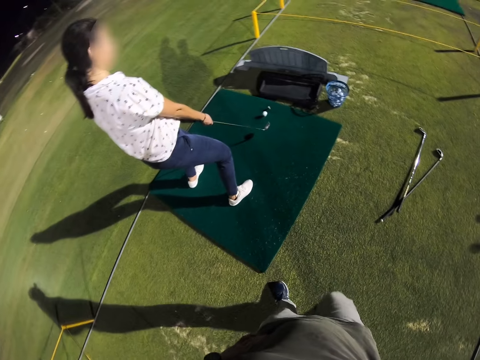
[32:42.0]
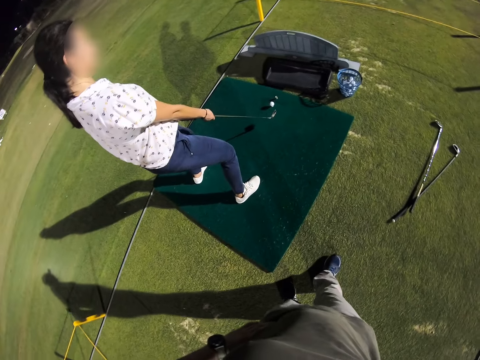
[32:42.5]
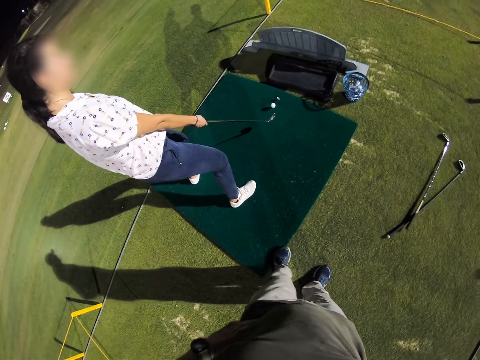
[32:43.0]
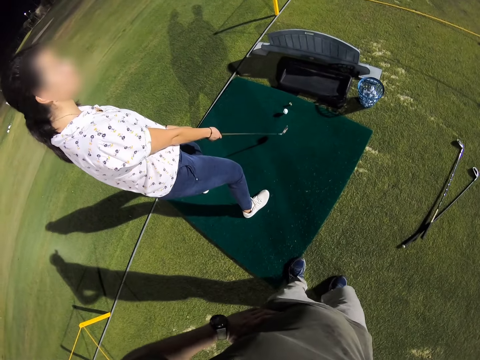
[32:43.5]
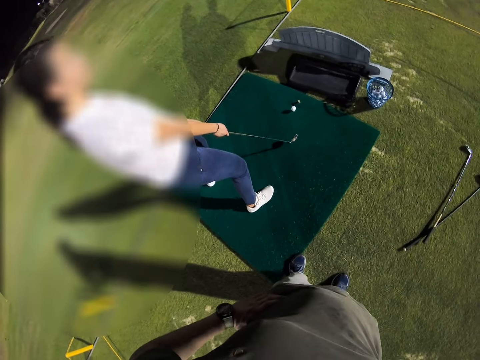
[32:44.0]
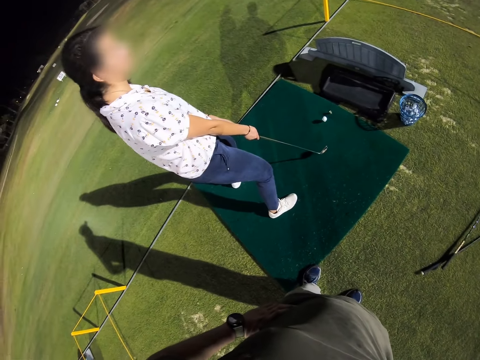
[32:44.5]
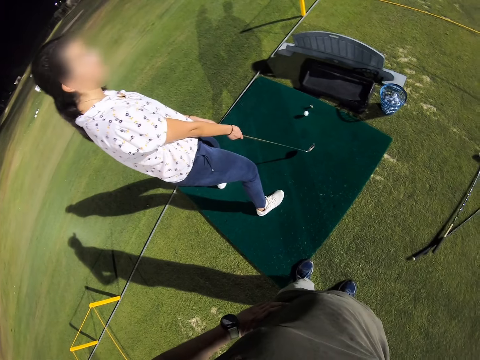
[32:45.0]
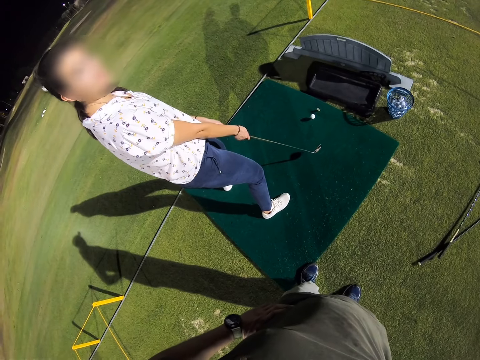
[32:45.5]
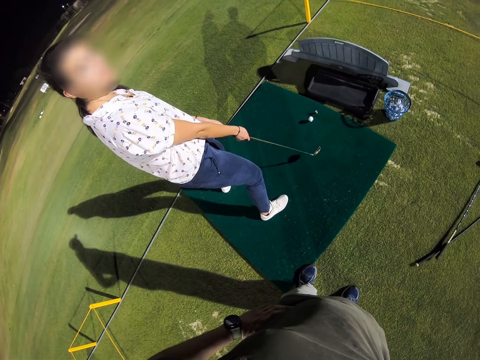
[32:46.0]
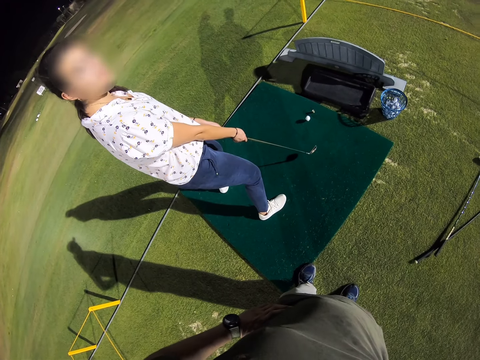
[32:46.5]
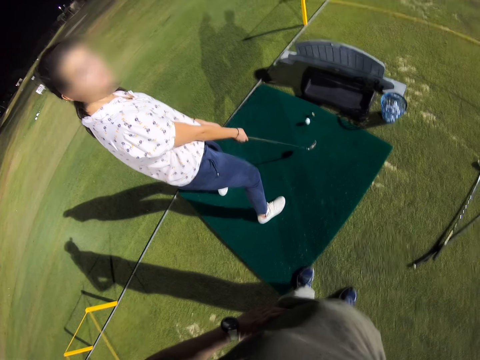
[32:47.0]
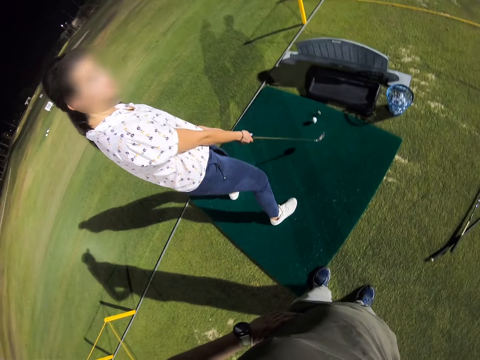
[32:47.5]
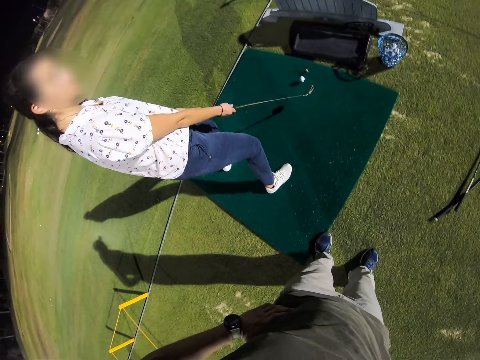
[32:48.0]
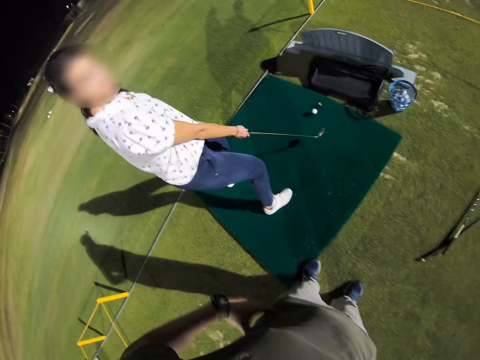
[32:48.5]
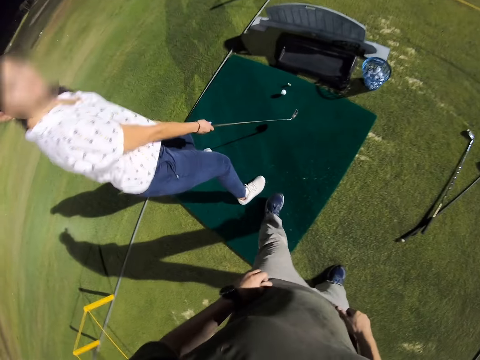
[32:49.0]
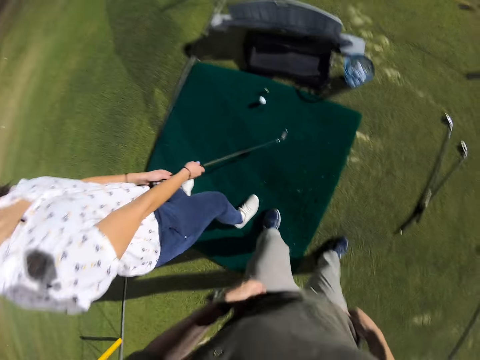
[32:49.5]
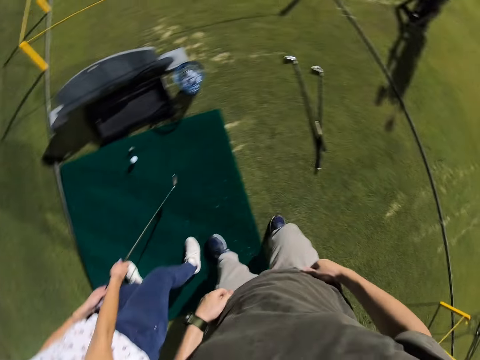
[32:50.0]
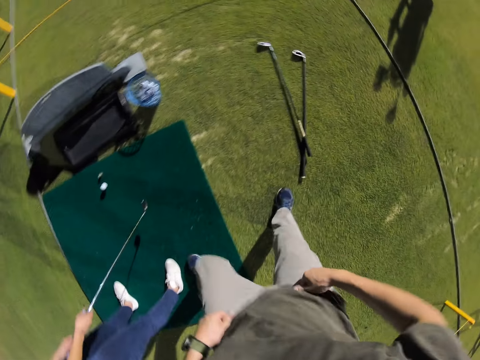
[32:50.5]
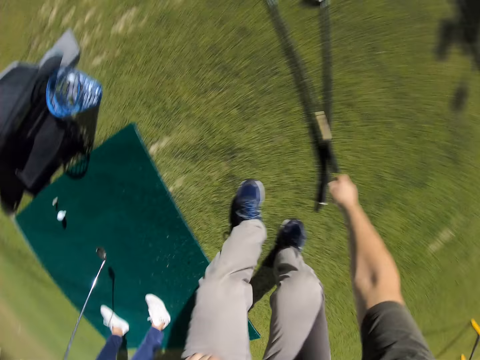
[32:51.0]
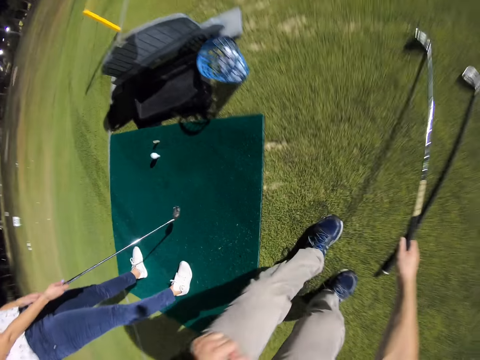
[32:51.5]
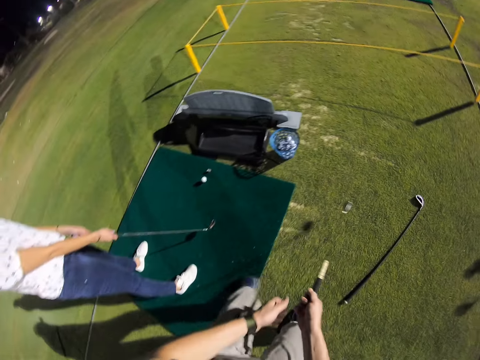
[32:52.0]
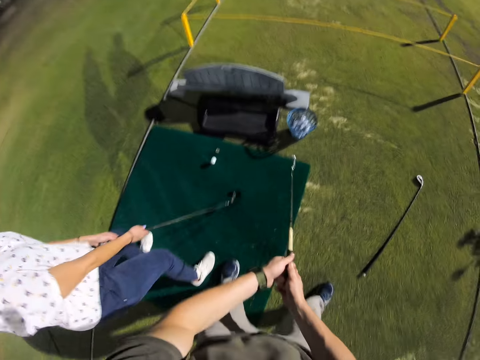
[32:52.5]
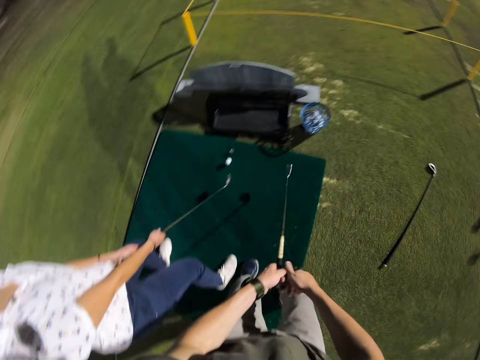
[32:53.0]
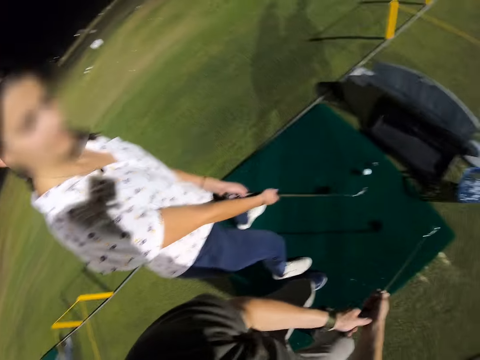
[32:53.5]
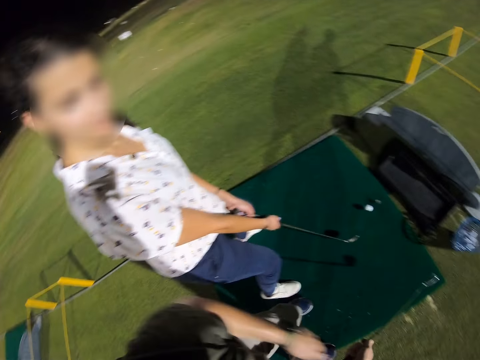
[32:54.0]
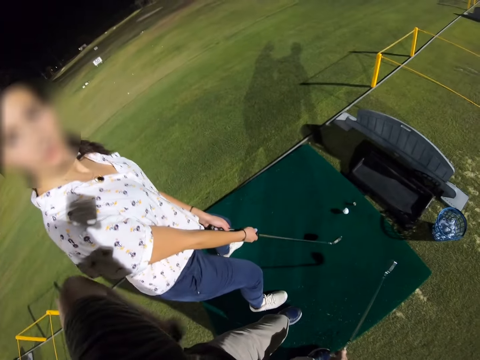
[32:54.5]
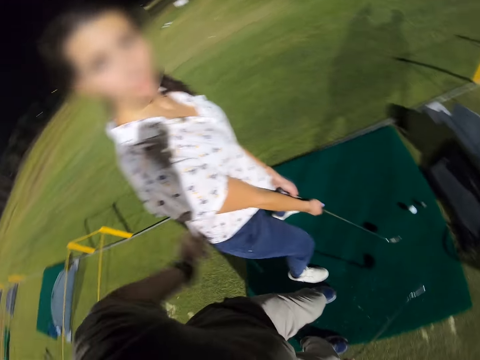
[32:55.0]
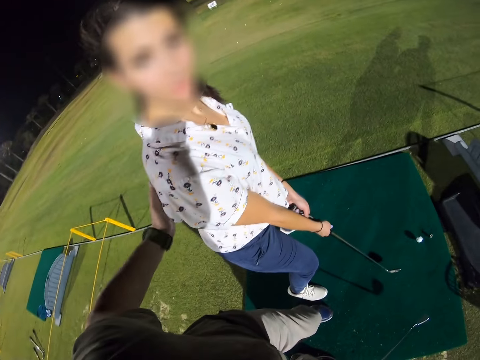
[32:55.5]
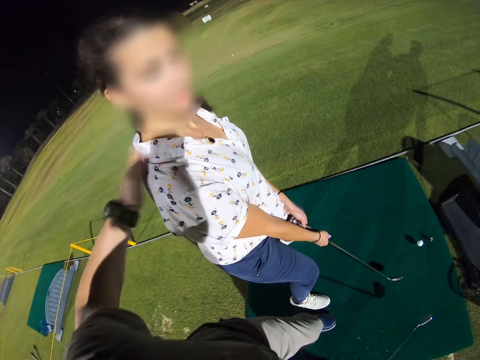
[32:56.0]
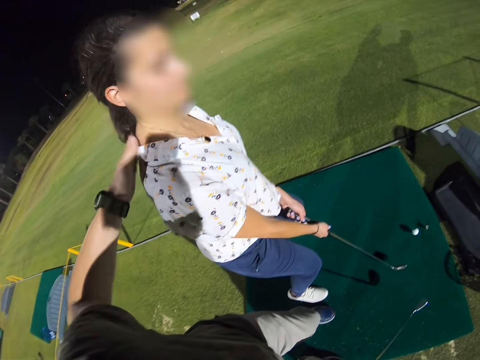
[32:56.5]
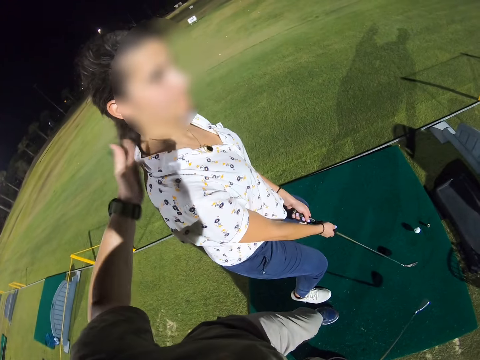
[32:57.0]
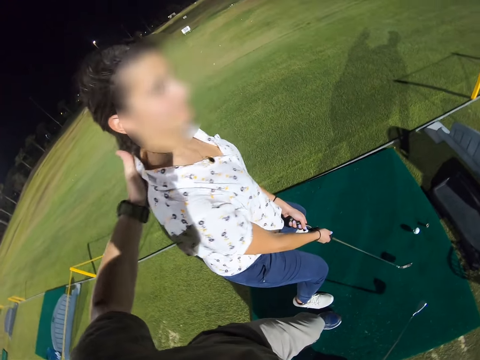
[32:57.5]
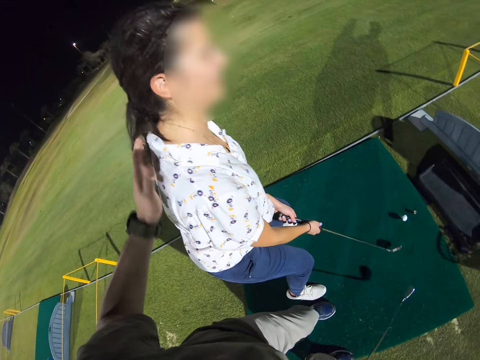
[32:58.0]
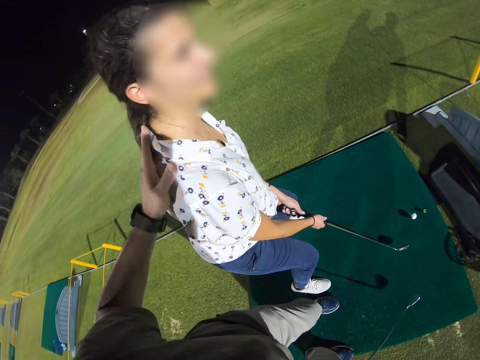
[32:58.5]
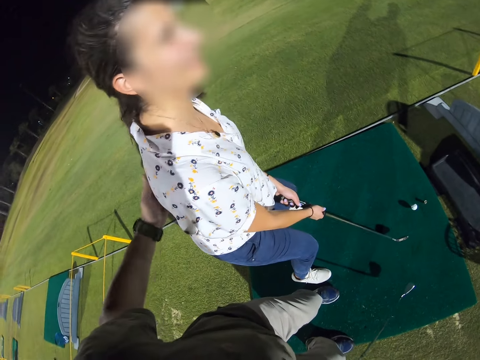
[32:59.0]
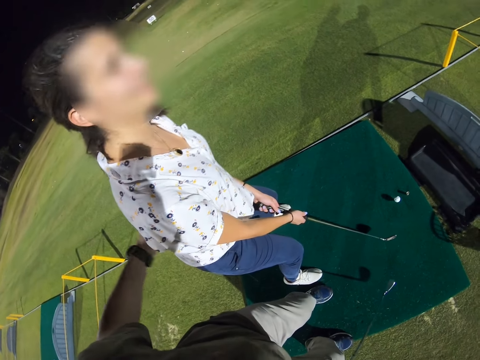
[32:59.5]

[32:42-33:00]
A woman converses with the camera wearer. The camera wearer interacts with the woman. They step on the mat. They shake a leg. They move right. They pick up a golf club. They step on the mat. They hold the golf club with both hands. They converse with the woman. They look towards the woman. They rub the back of the woman. They hit the woman's back using the left hand. They bend the woman. They touch the back of the woman.

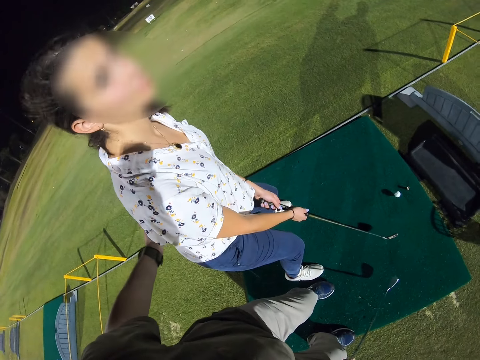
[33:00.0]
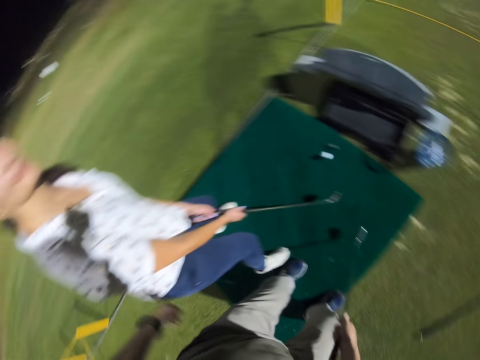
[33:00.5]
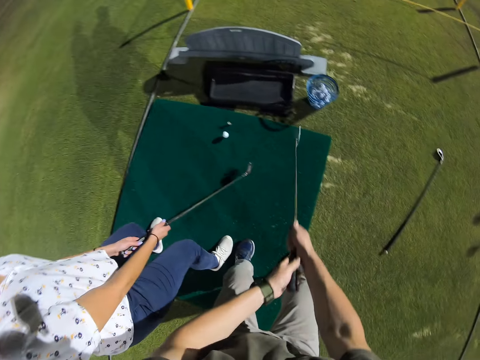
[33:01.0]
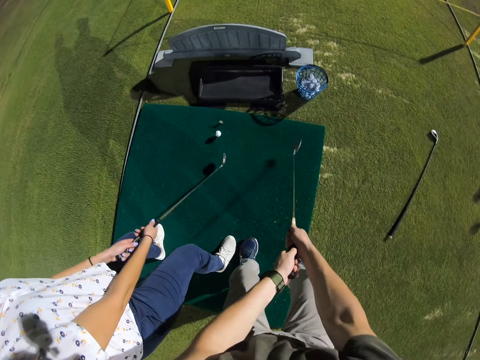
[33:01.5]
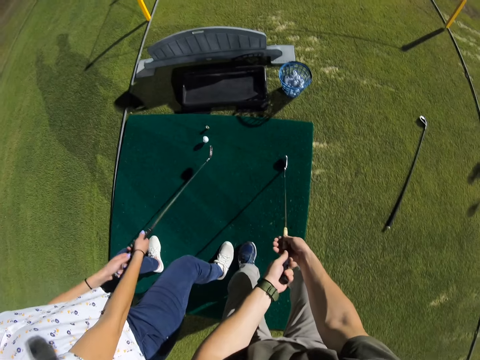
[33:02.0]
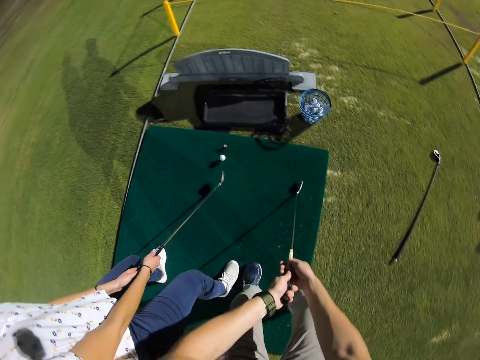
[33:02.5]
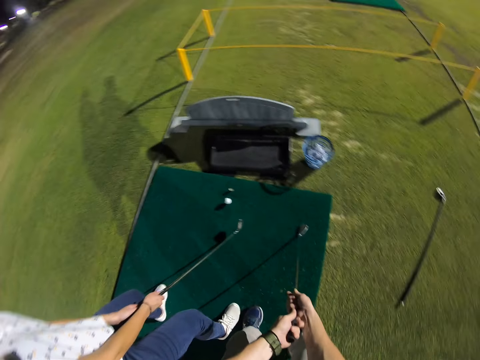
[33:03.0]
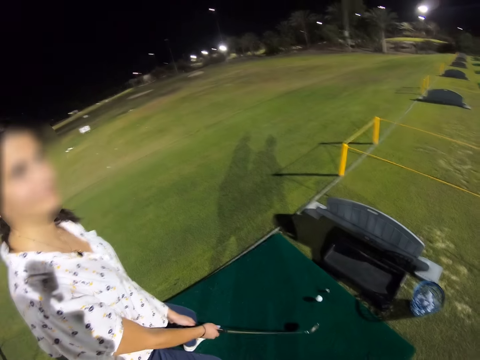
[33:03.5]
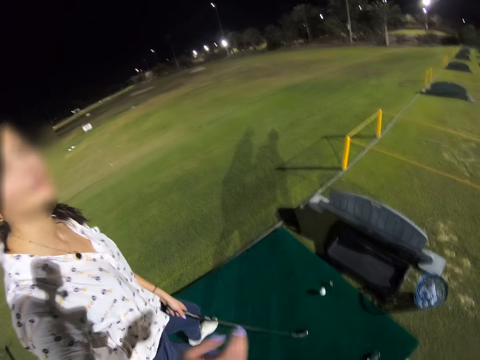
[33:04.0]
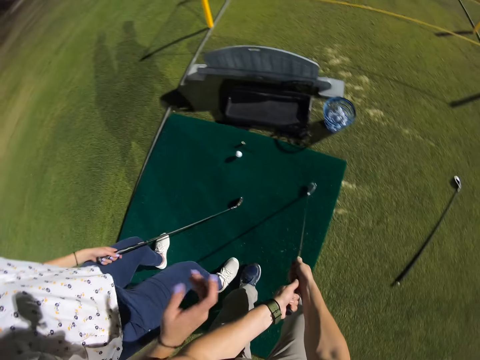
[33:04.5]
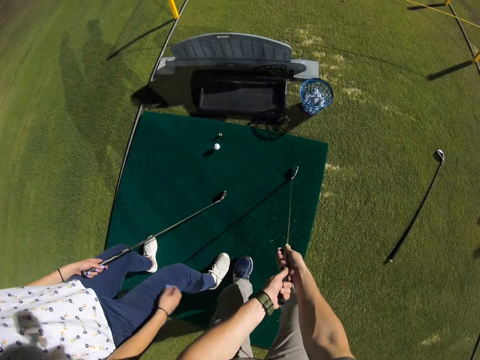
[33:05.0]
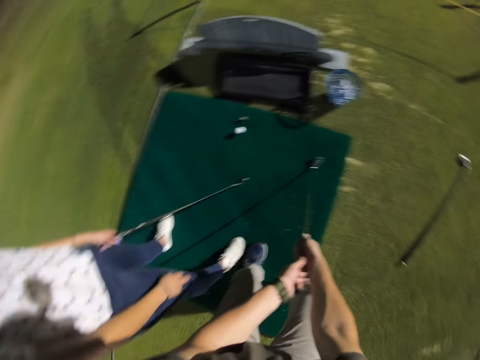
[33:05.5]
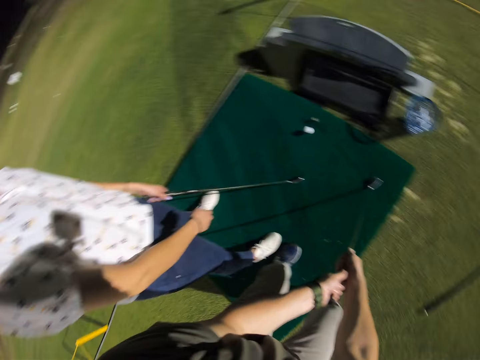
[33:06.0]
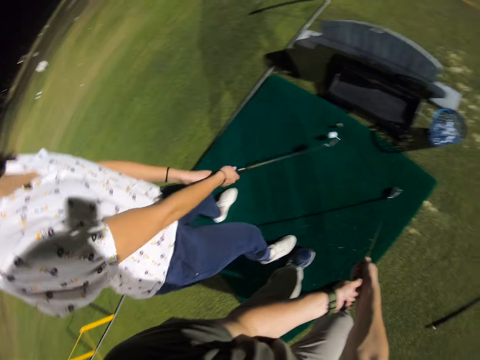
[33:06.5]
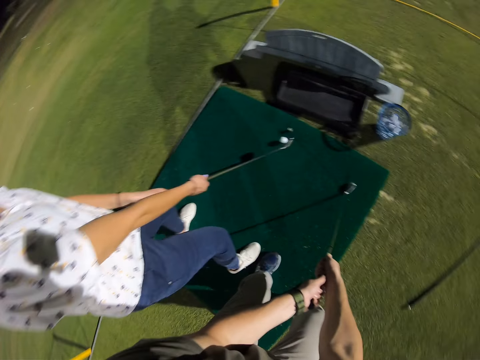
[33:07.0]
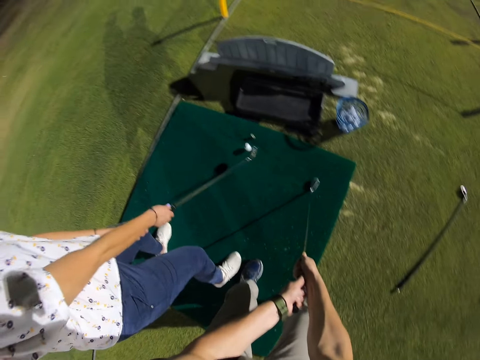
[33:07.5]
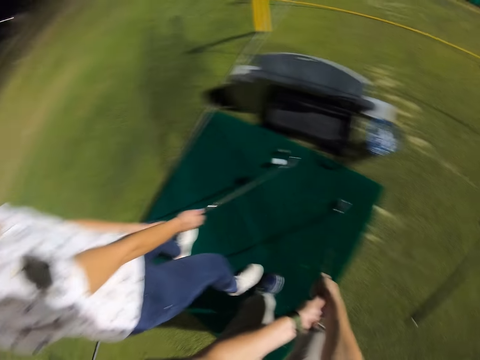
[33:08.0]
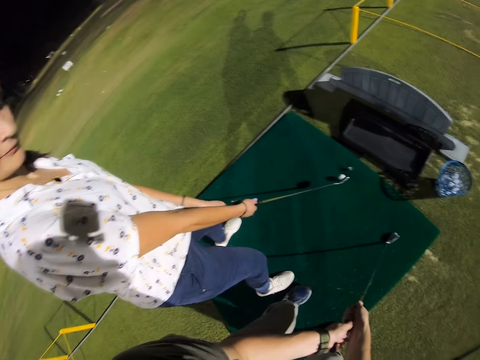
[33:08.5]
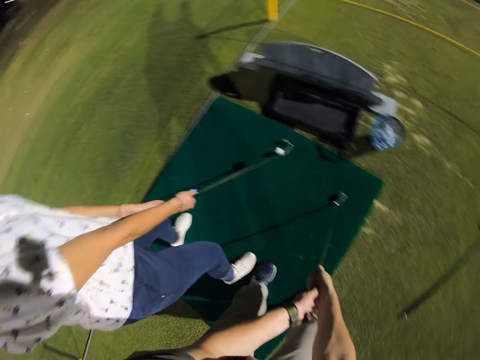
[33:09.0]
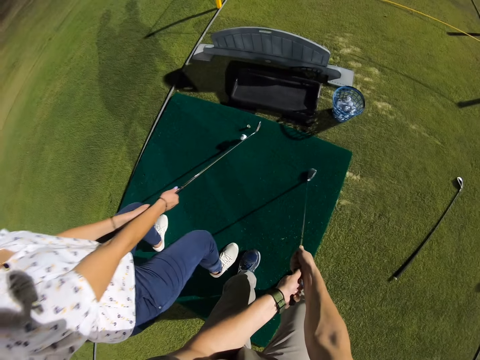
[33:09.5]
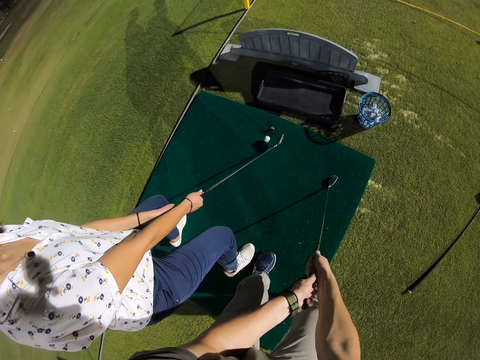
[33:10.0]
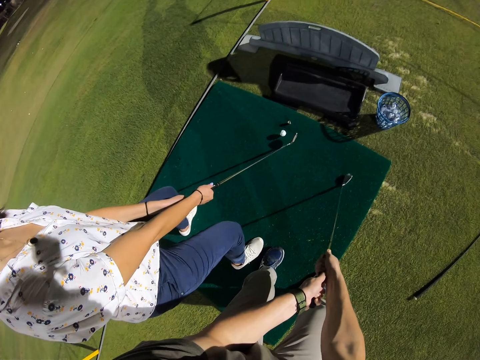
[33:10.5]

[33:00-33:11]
A woman converses with the camera wearer. The camera wearer holds the golf club with both hands. The woman converses with the camera wearer. The woman lifts a hand and holds the golf club with both hands.
